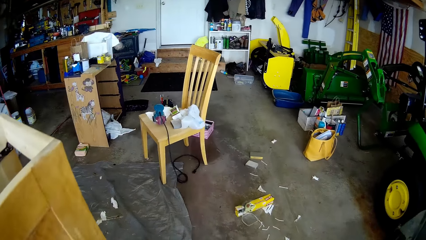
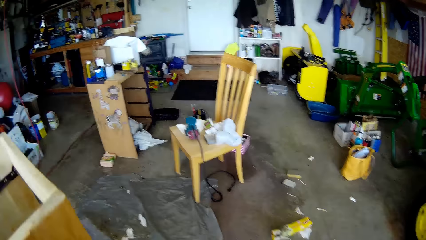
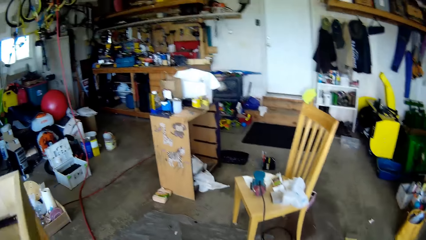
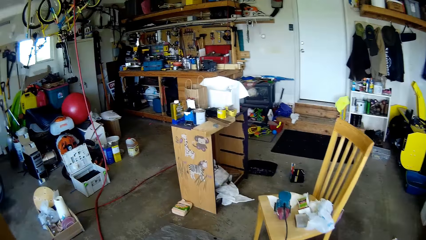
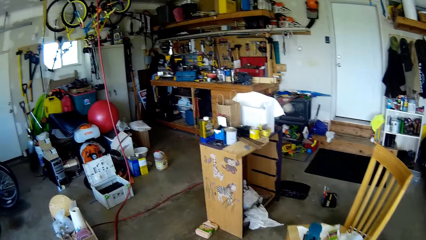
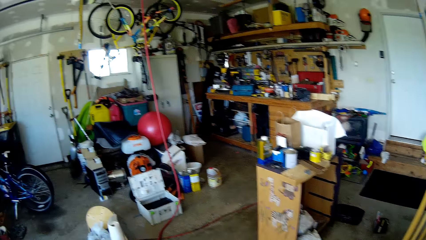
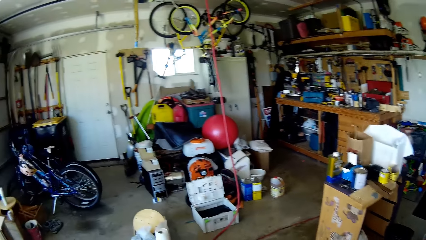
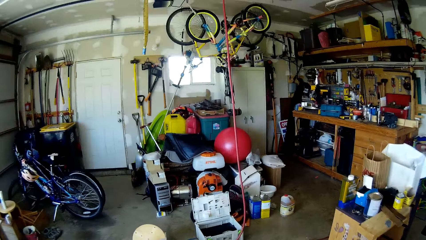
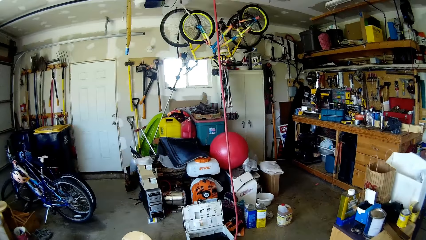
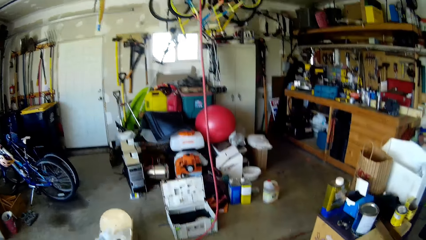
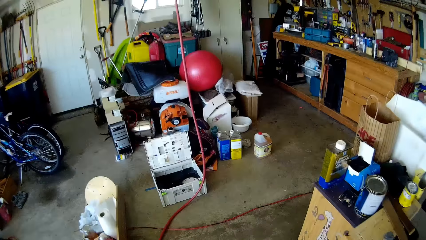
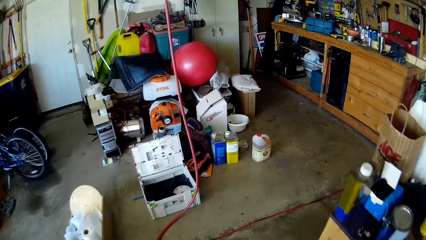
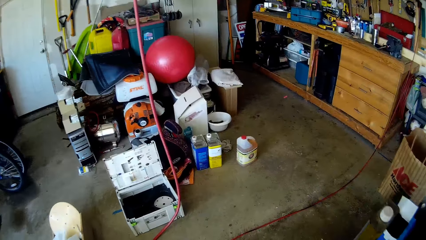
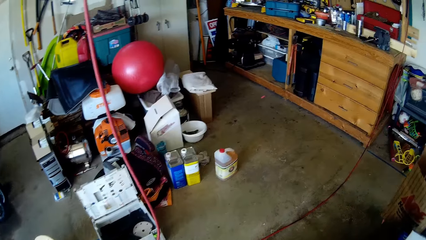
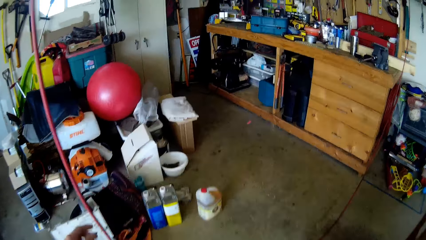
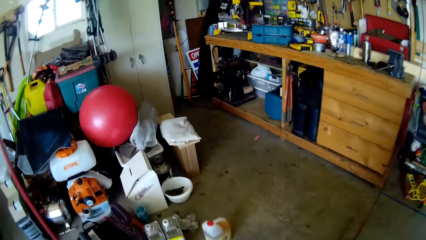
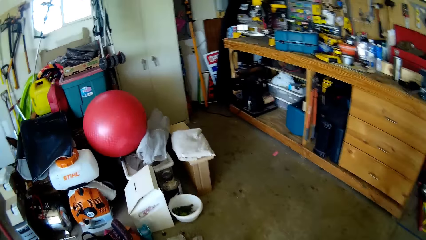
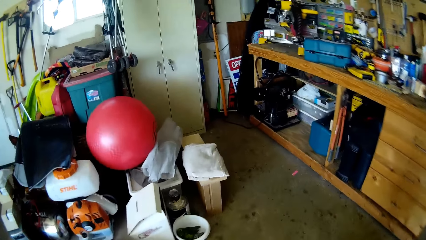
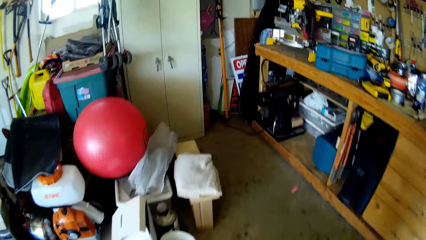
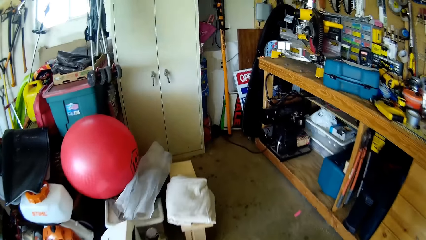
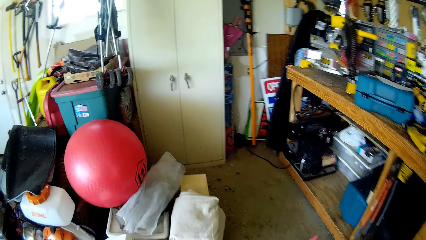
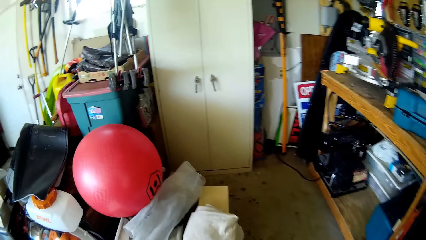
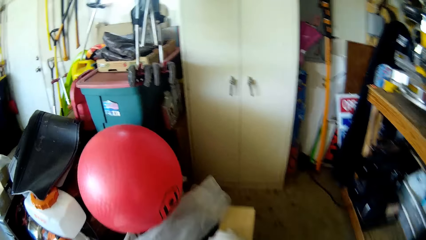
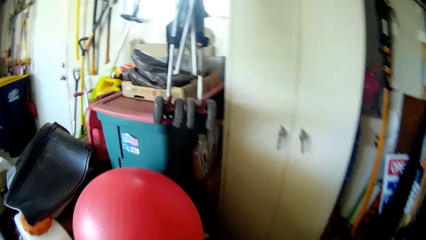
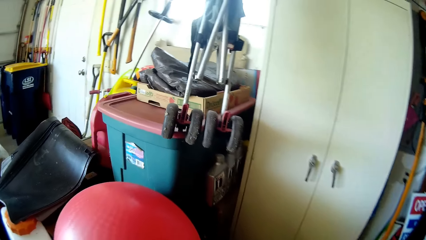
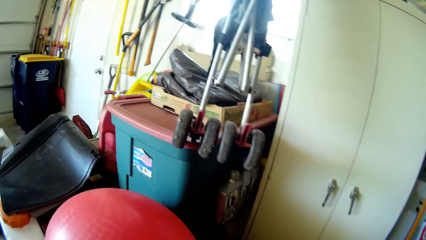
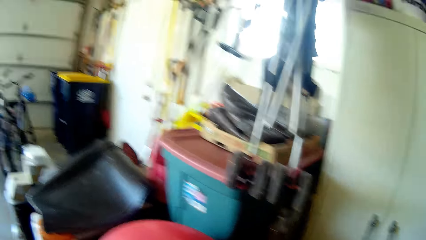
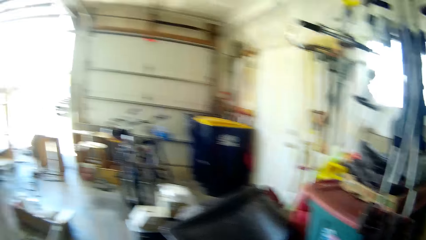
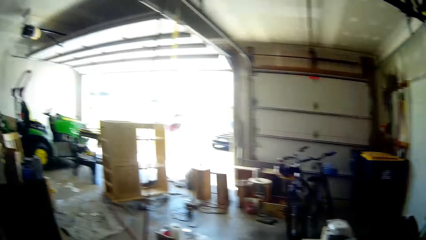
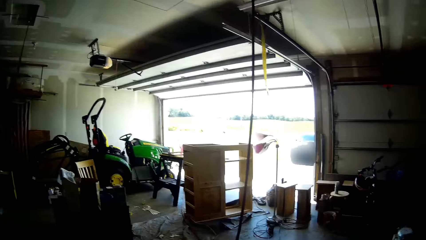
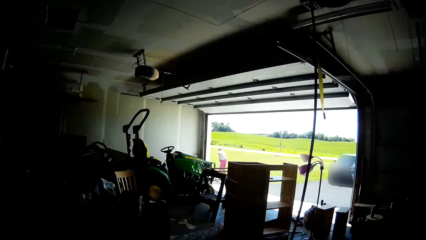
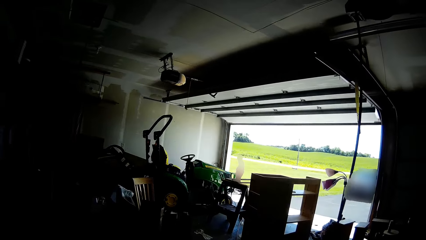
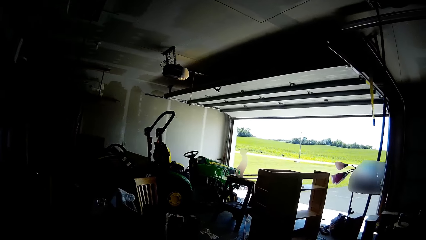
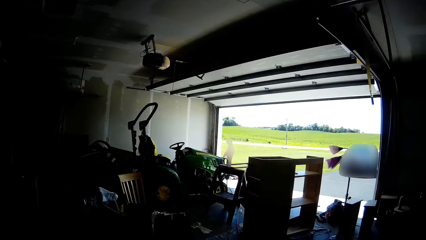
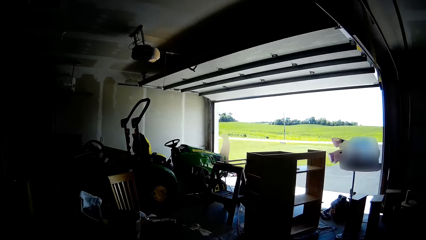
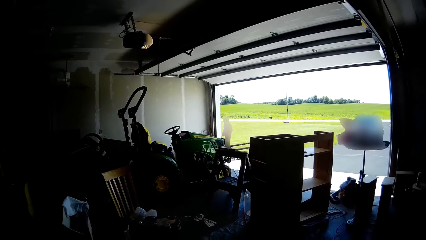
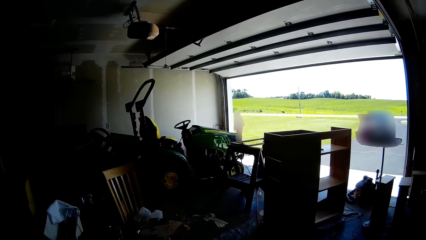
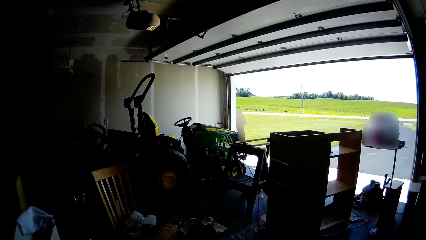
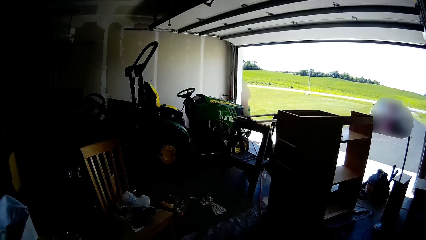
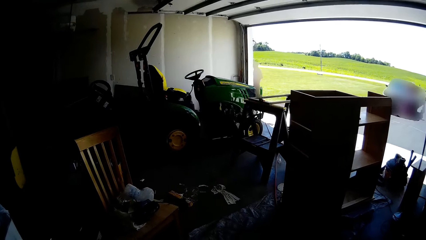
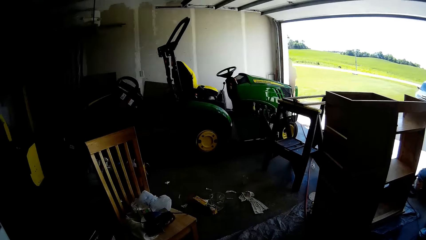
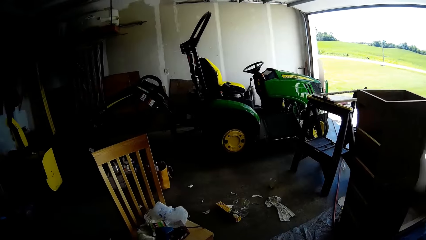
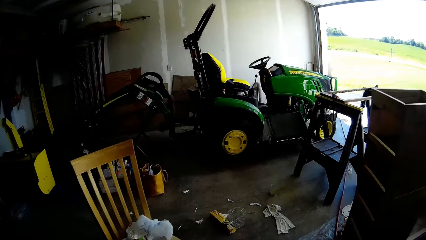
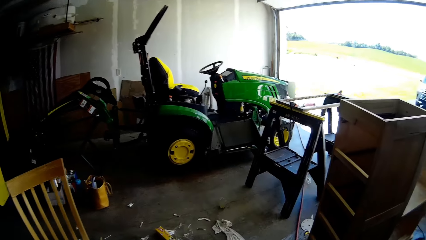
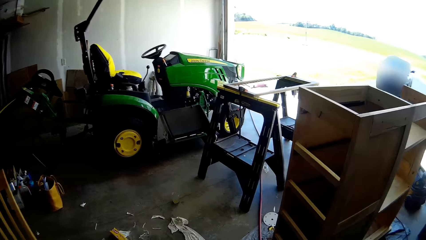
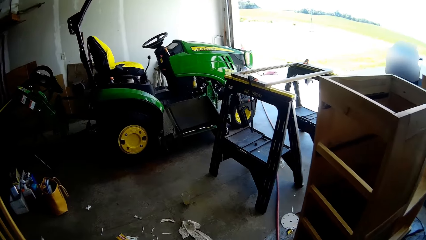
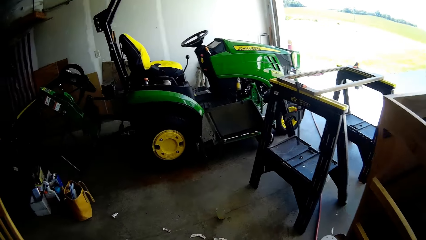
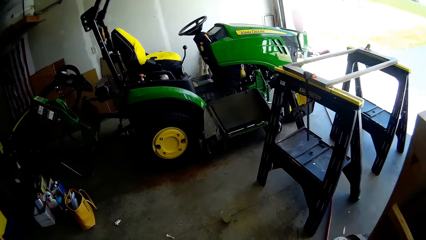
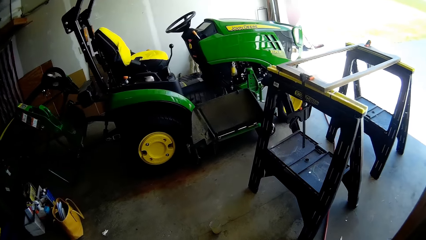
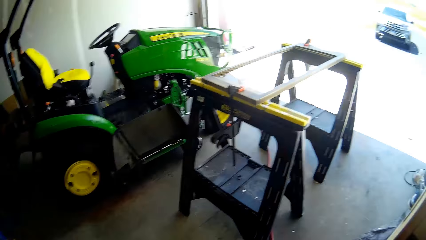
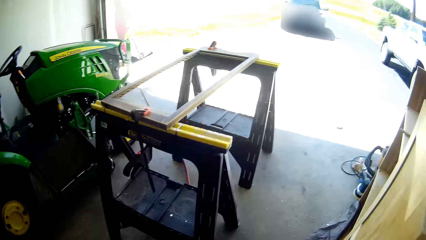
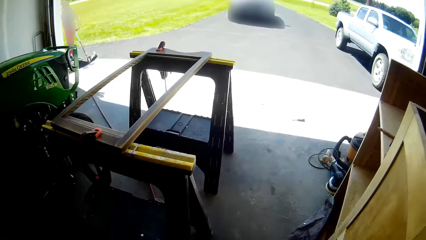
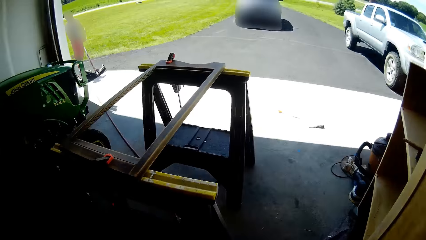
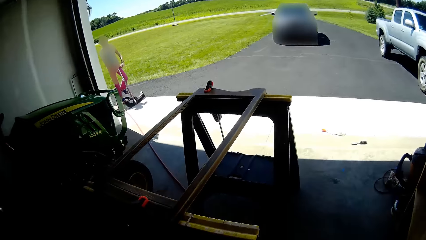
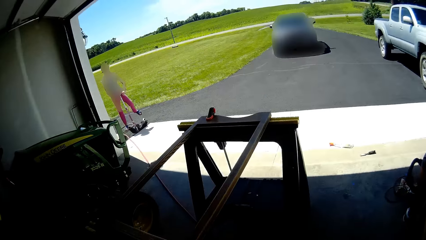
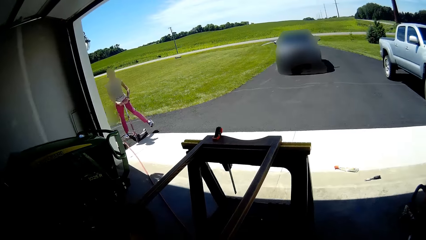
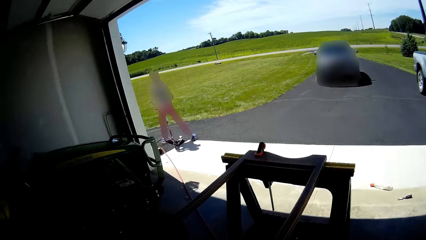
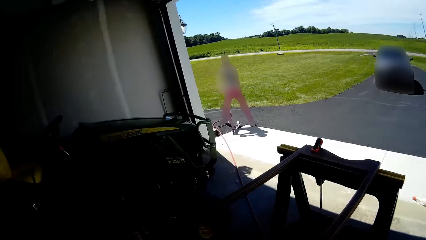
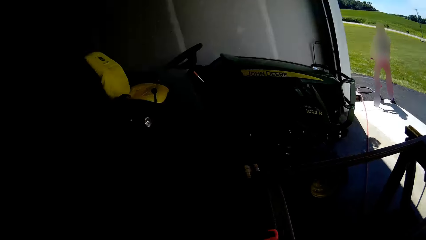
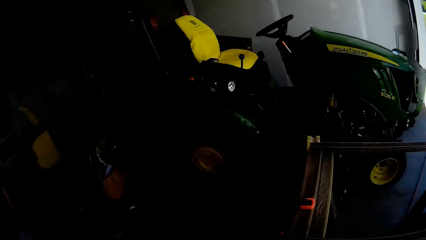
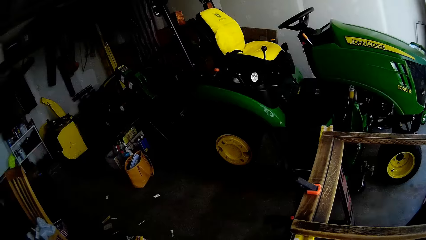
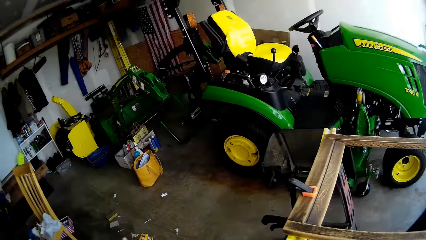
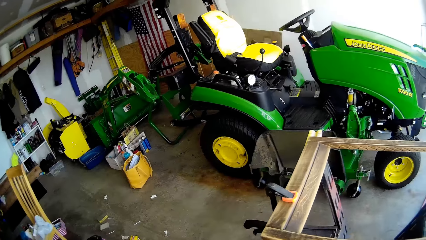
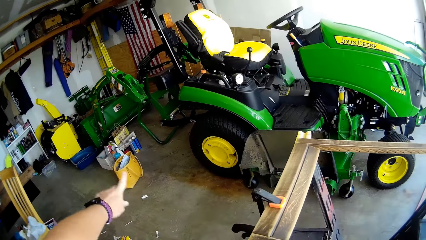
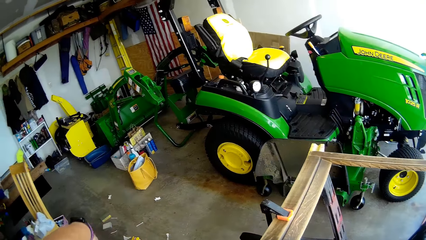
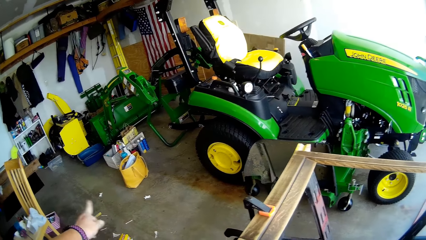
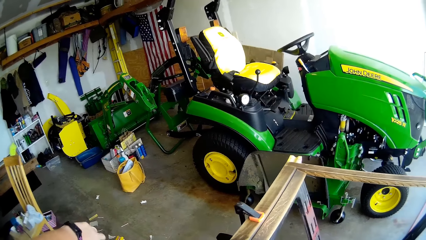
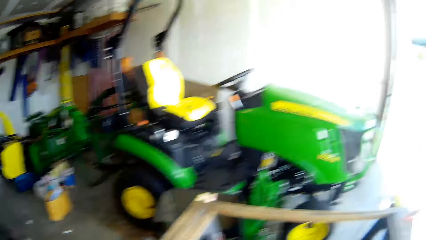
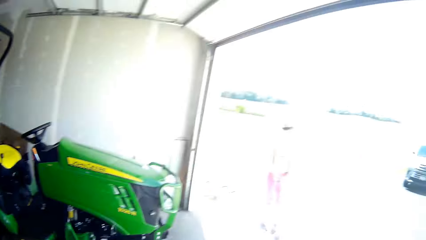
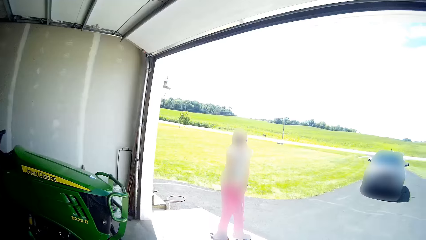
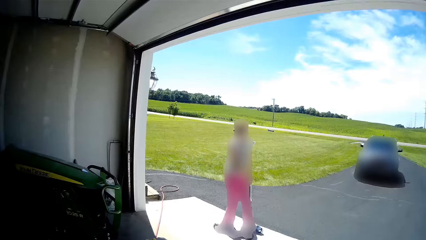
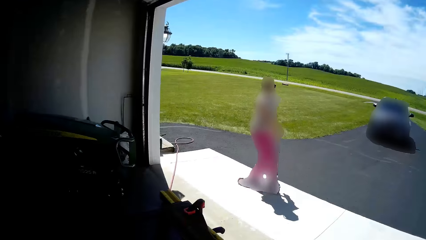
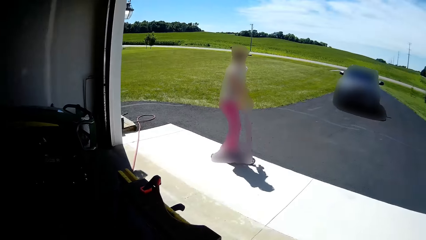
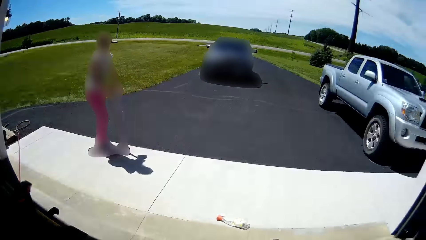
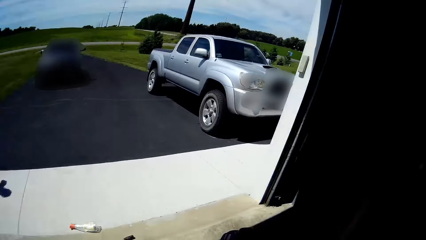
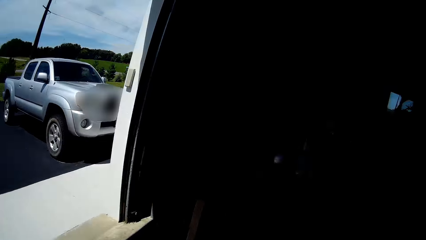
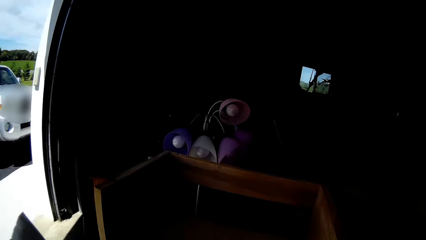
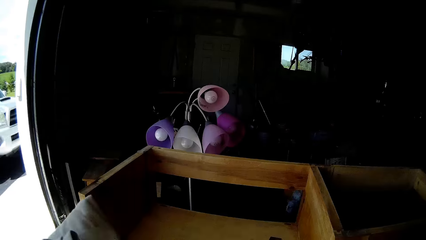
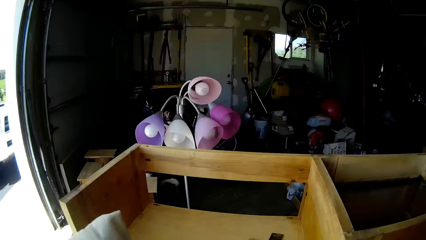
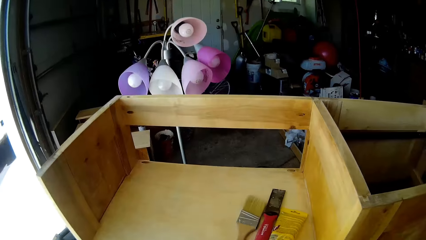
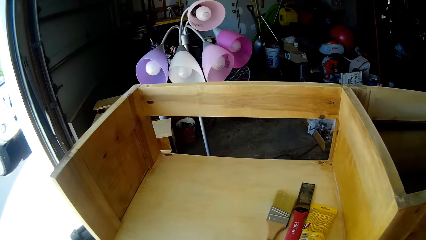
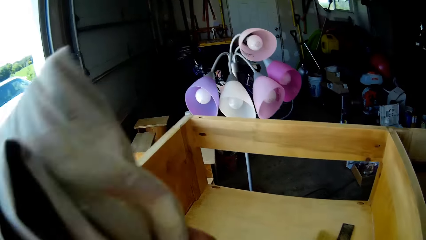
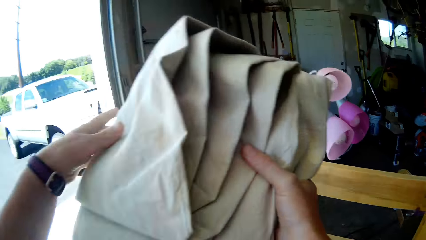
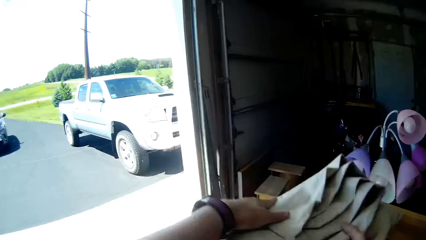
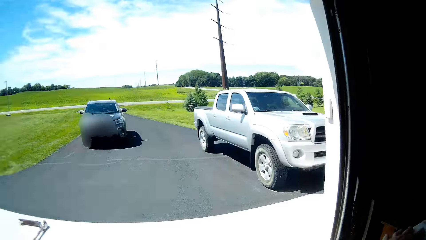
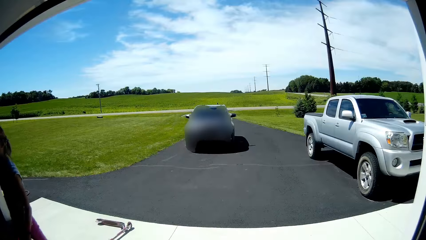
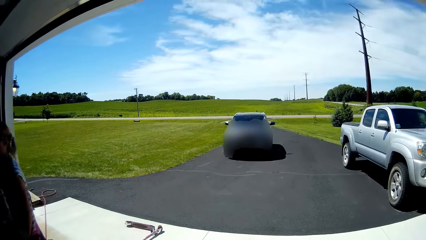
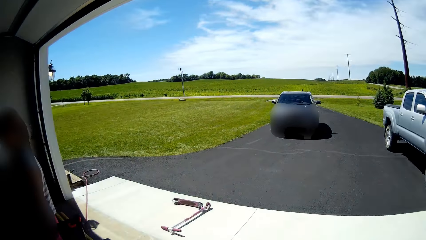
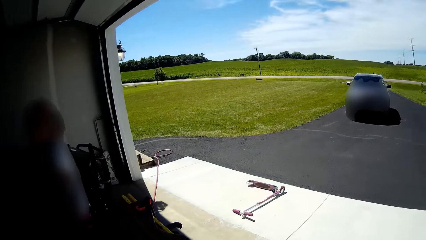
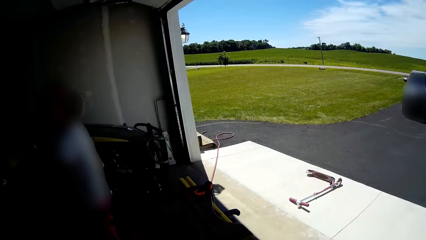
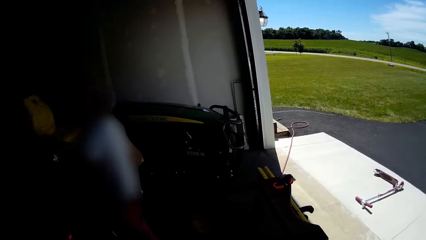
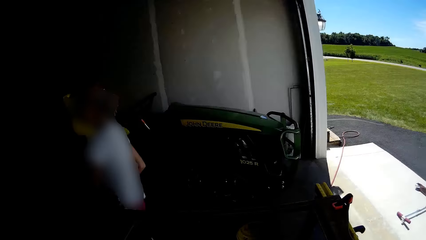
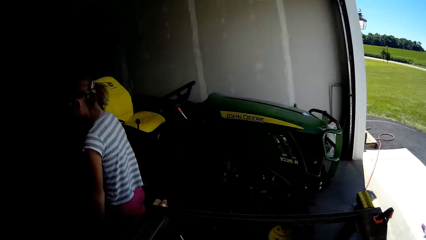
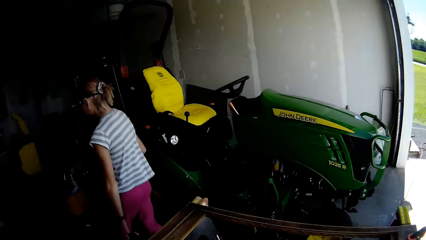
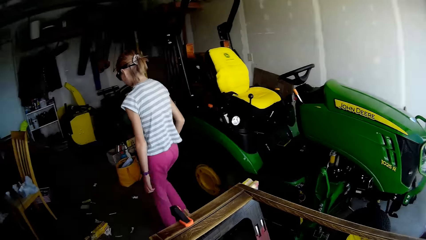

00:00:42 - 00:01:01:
The camera wearer moves towards the wooden cabinet. She walks around the garage. She converses with the girl. She converses with the girl. She gesticulates with her left hand. She points at the floor. The girl moves on a scooter. The camera wearer drops a cloth on a wooden shelf with both hands. The girl walks into the garage and walks around the garage.
